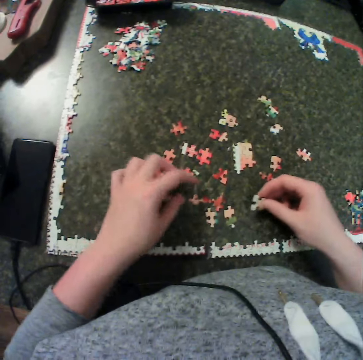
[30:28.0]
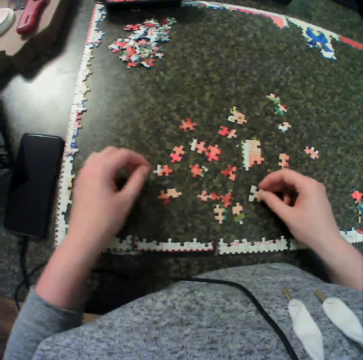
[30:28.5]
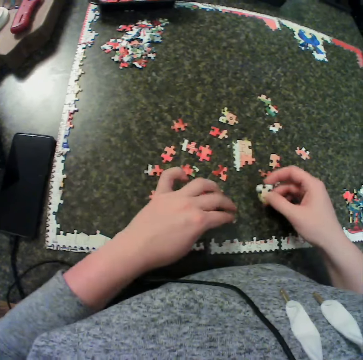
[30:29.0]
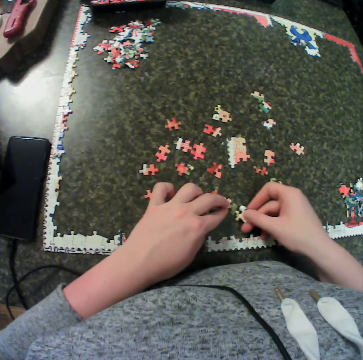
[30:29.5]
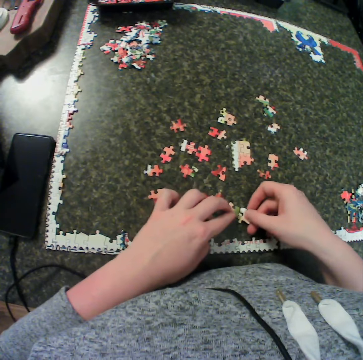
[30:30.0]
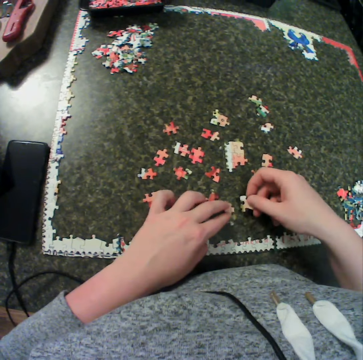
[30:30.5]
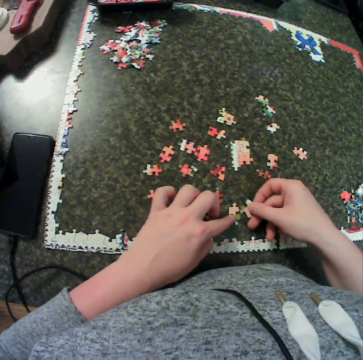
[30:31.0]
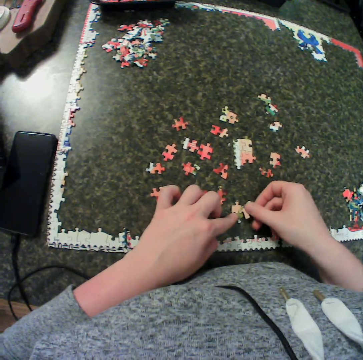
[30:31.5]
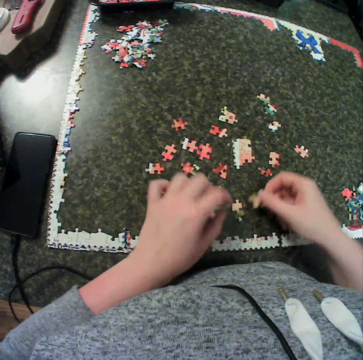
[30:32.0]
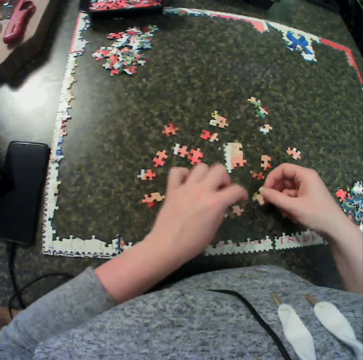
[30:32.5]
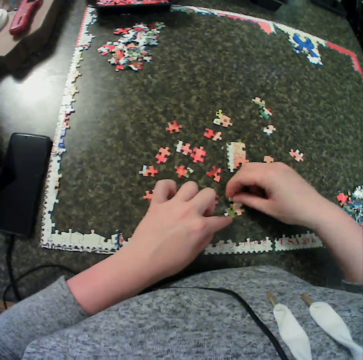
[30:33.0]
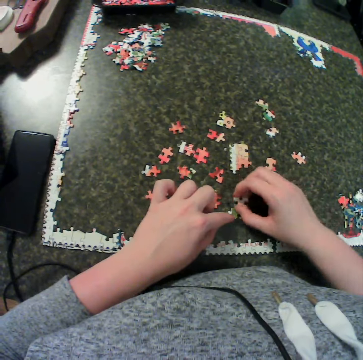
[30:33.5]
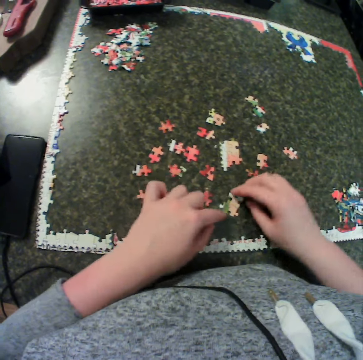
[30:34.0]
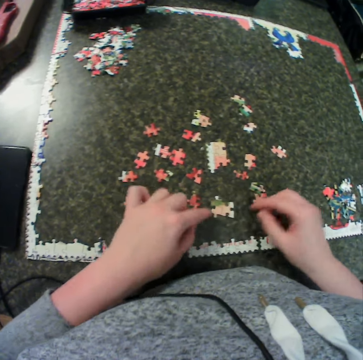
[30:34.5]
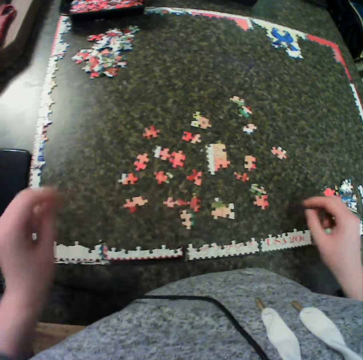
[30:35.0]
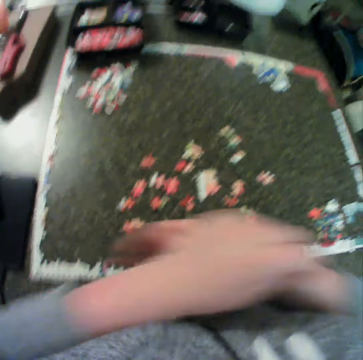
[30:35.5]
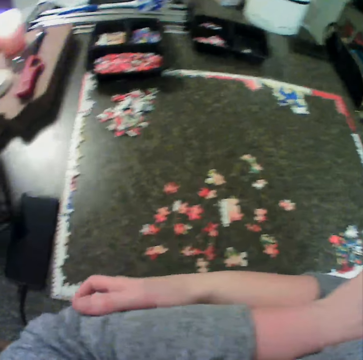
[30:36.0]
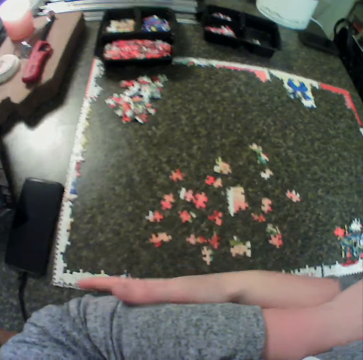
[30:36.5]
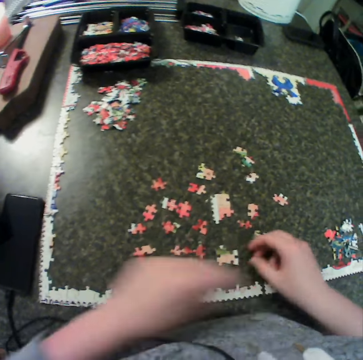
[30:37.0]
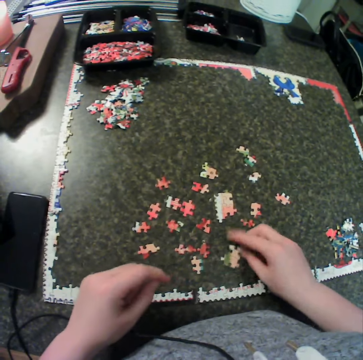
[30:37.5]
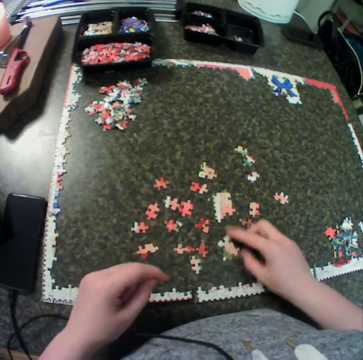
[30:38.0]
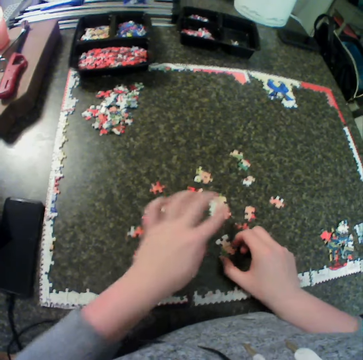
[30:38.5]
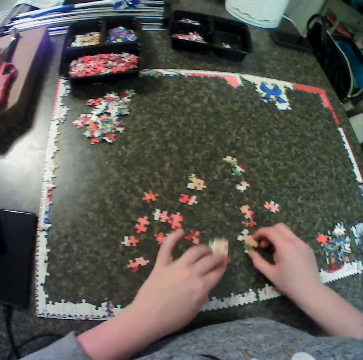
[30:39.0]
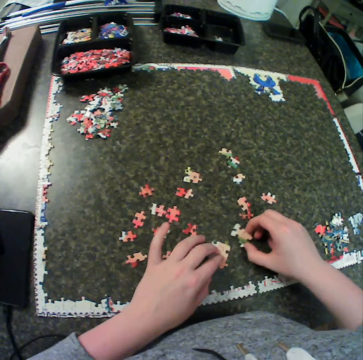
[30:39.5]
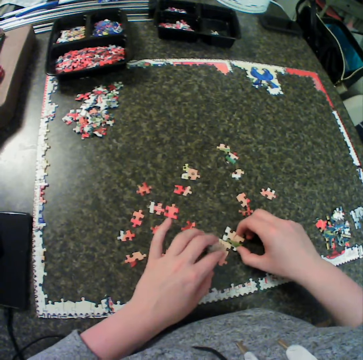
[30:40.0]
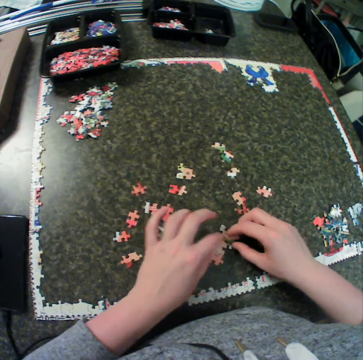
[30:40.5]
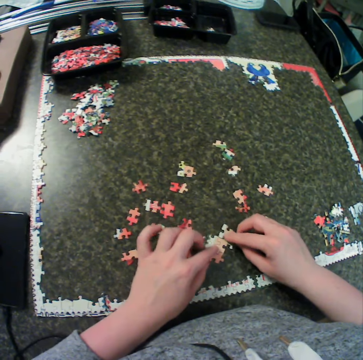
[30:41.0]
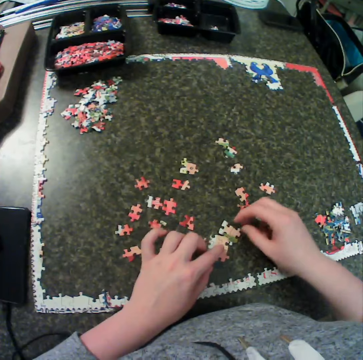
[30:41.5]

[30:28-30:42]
The camera wearer moves hands around. He holds a piece of jigsaw puzzle on the table. He fixes pieces of jigsaw puzzle together on the table. He turns pieces of jigsaw puzzle on the table. He looks around. He joins hands. He touches his elbow. He scratches a hand. He turns a piece of jigsaw puzzle on the table. He moves pieces of jigsaw puzzle on the table. He fixes pieces of jigsaw puzzle on the table.

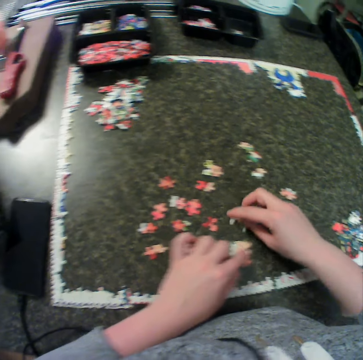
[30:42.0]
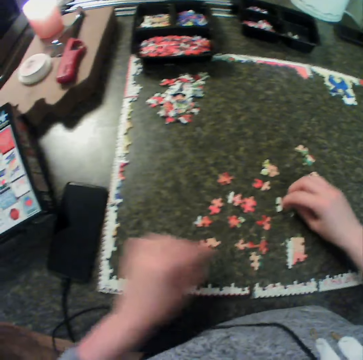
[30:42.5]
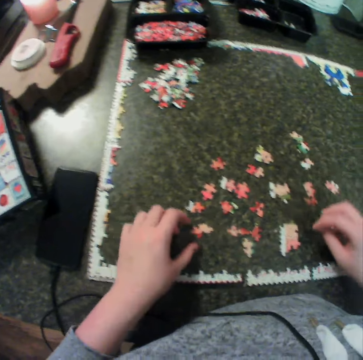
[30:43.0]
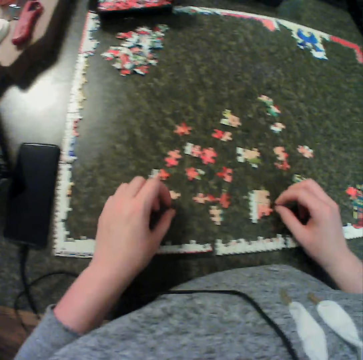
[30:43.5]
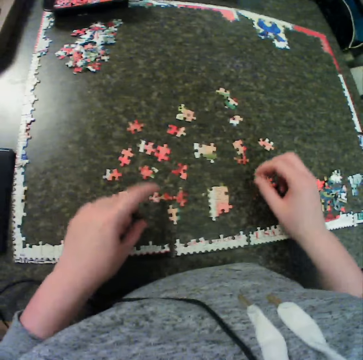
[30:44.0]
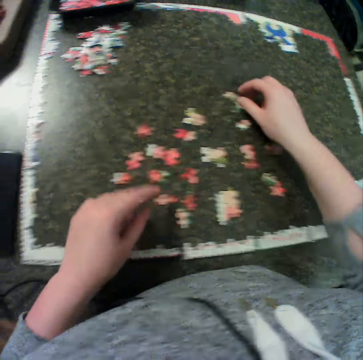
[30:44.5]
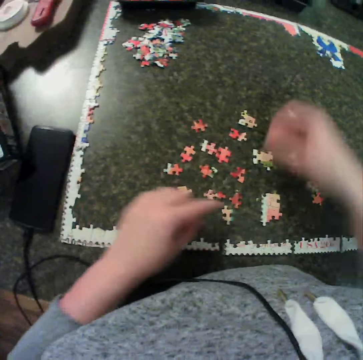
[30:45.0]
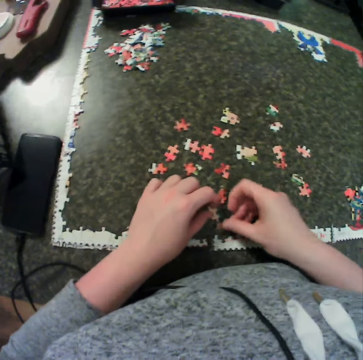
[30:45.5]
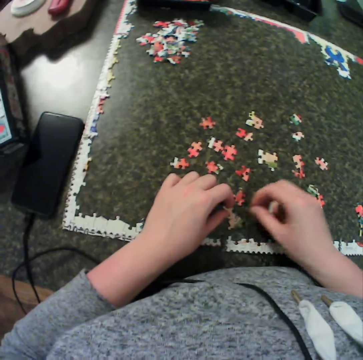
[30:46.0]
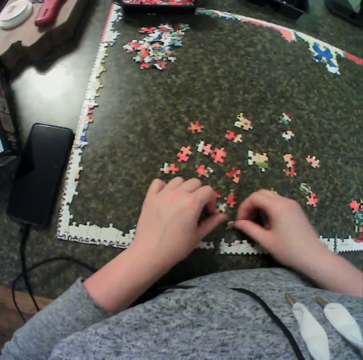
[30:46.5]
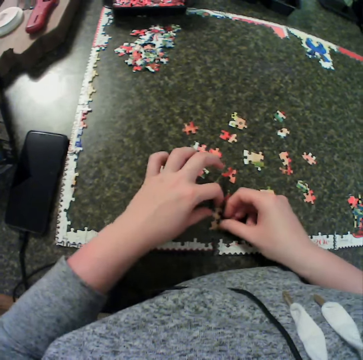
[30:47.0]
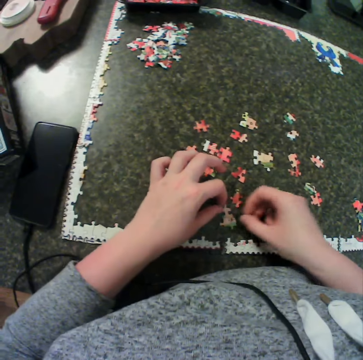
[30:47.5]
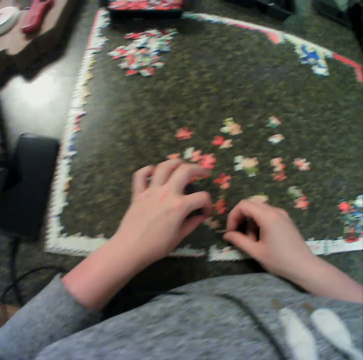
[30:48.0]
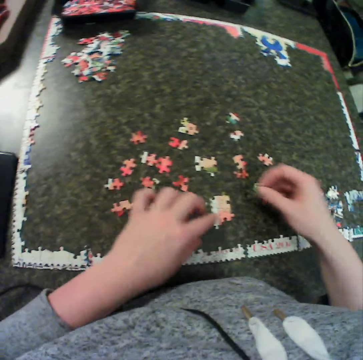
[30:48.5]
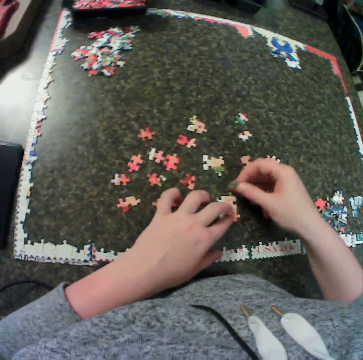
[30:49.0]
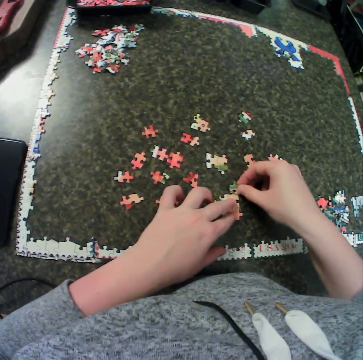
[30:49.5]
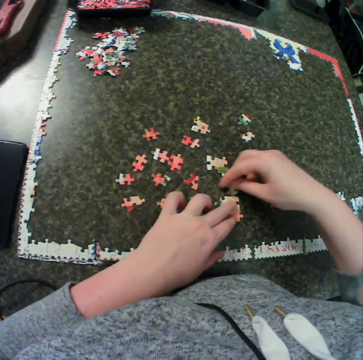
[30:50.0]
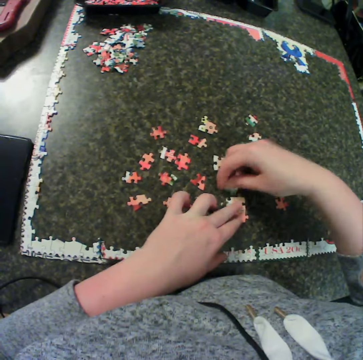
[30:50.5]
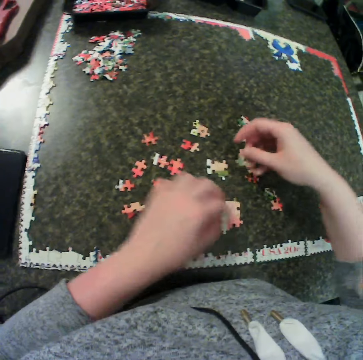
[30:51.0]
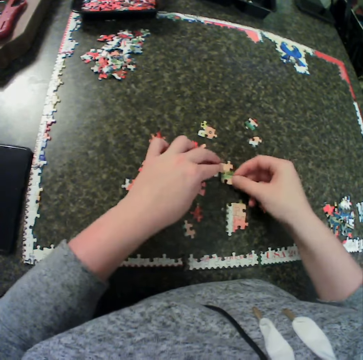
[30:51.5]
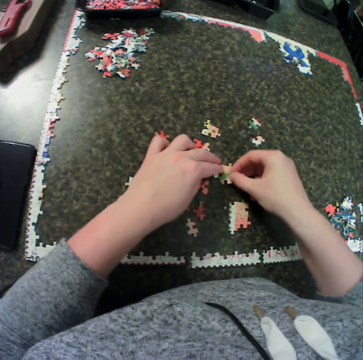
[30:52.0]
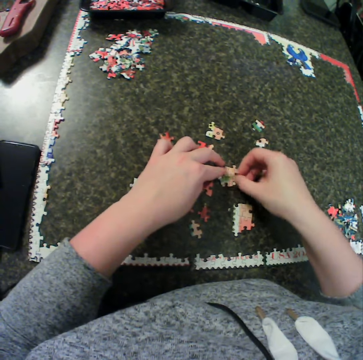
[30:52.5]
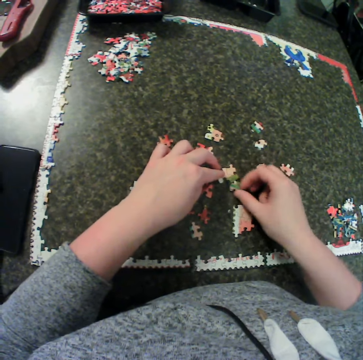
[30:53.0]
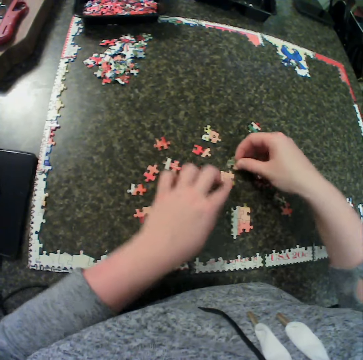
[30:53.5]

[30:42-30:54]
The camera wearer moves pieces of the jigsaw puzzle on the table. They move their hands around. They pick a piece of the jigsaw puzzle on the table. They fix pieces of the jigsaw puzzle on the table. They move their hands around. They fix pieces of the jigsaw puzzle on the table.

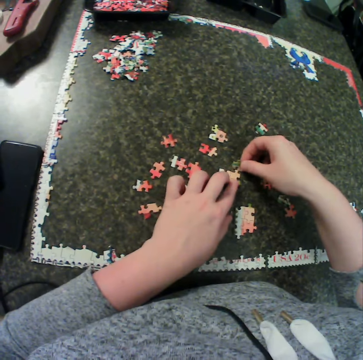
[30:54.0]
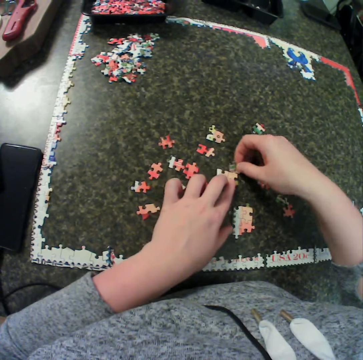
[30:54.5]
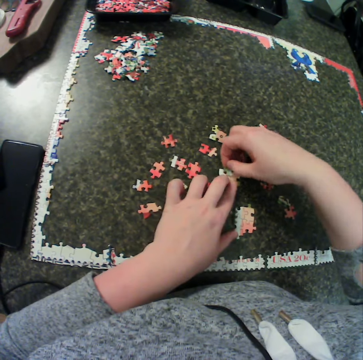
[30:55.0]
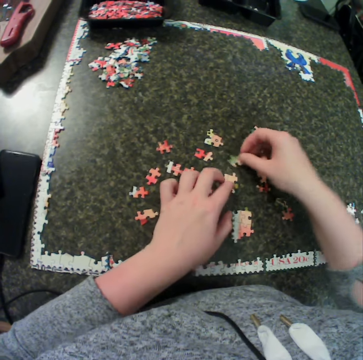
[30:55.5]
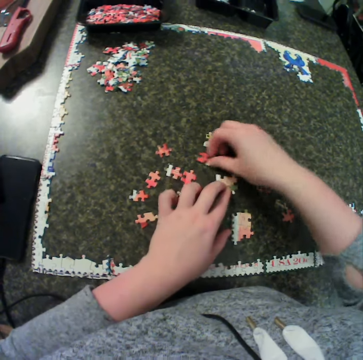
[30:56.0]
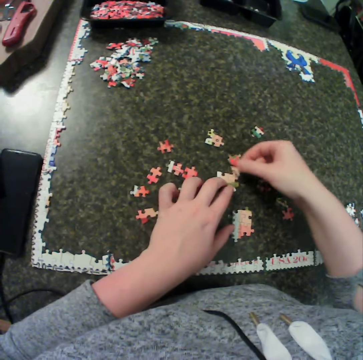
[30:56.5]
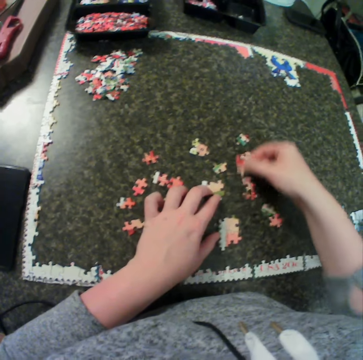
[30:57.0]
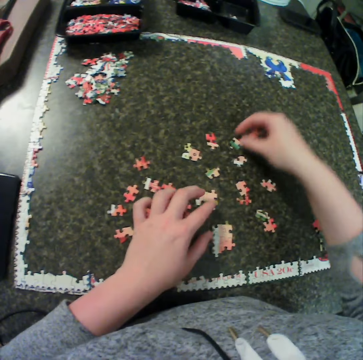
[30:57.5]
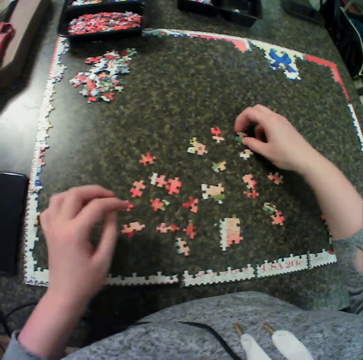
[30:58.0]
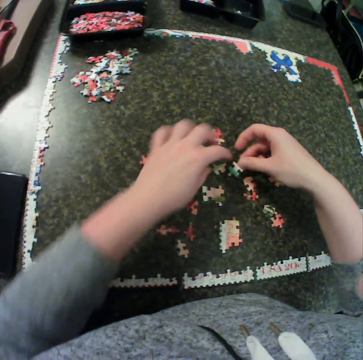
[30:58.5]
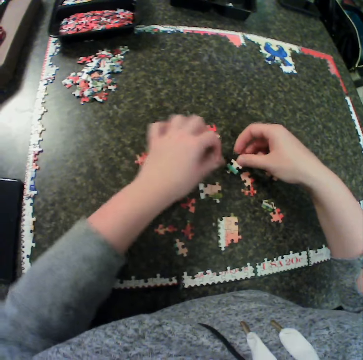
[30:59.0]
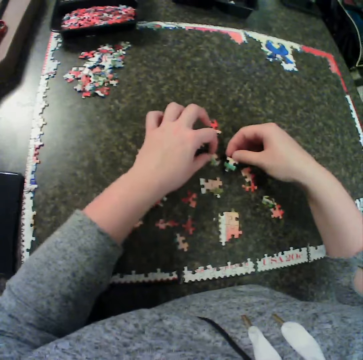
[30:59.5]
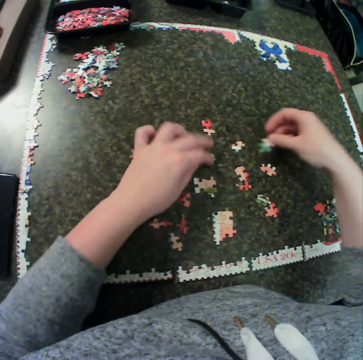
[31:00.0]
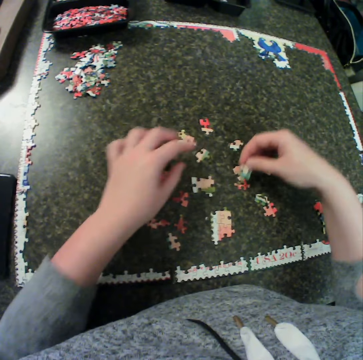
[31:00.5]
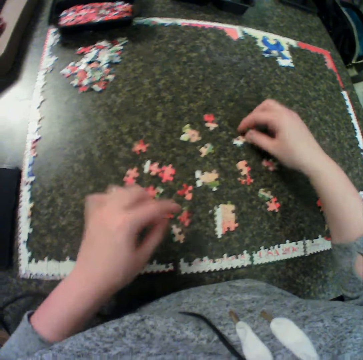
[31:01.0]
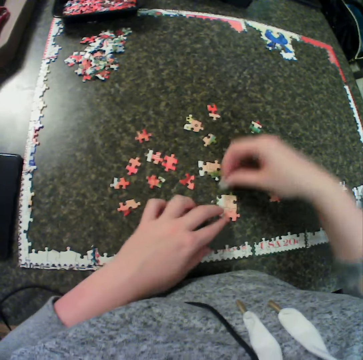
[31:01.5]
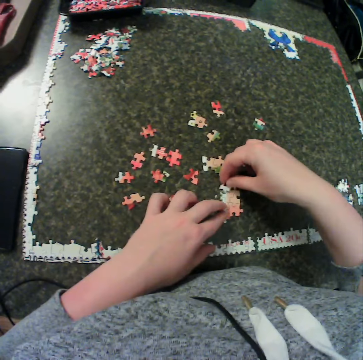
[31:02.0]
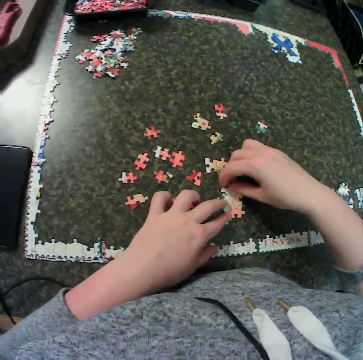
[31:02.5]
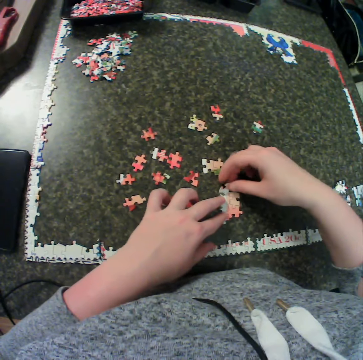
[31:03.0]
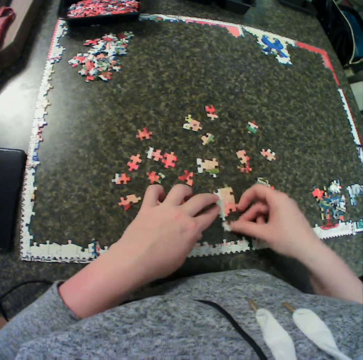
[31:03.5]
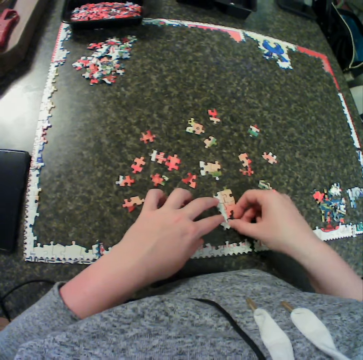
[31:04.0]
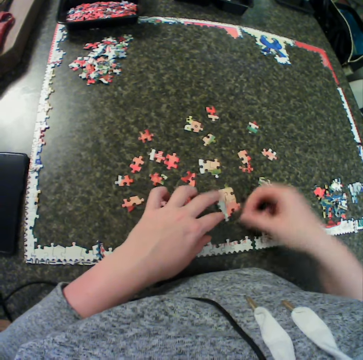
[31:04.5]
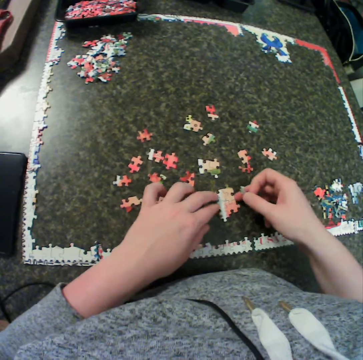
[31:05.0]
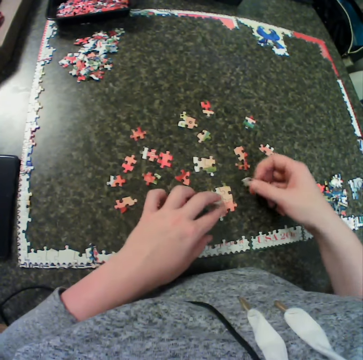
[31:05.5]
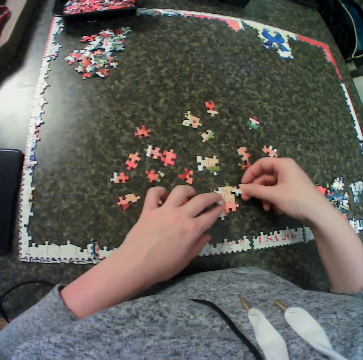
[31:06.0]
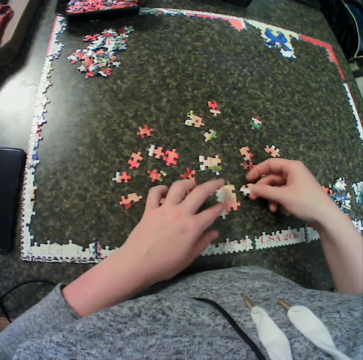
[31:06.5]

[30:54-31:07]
The camera wearer puts a piece of the jigsaw puzzle on the table. They pick a piece of the jigsaw puzzle on the table. They carry a piece of the puzzle. They move their hand around. They put a piece of the jigsaw puzzle on the table. They pick a piece of the jigsaw puzzle on the table. They turn a piece of the jigsaw puzzle on the table. They put a piece of the jigsaw puzzle on the table. They pick a piece of the jigsaw puzzle on the table. They fix pieces of the jigsaw puzzle on the table.
